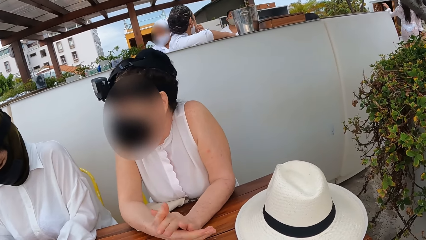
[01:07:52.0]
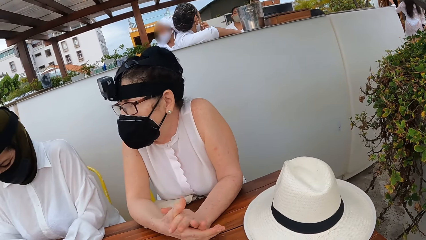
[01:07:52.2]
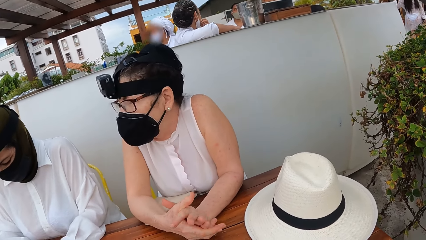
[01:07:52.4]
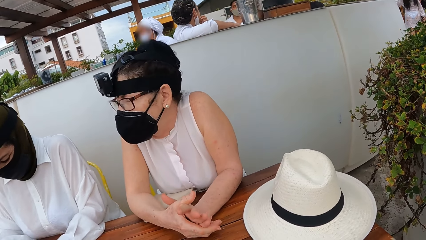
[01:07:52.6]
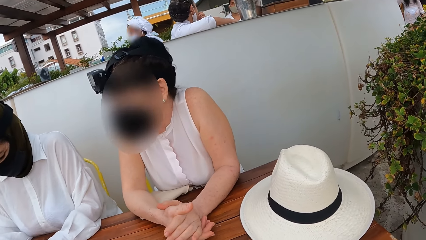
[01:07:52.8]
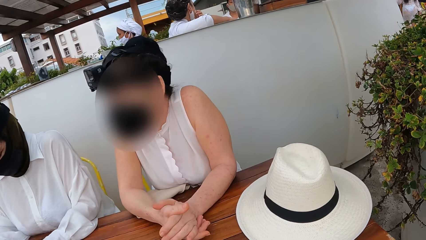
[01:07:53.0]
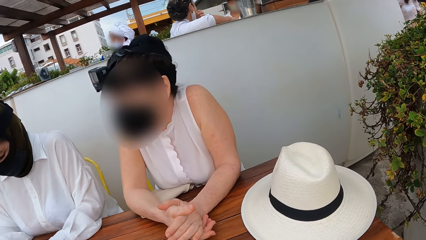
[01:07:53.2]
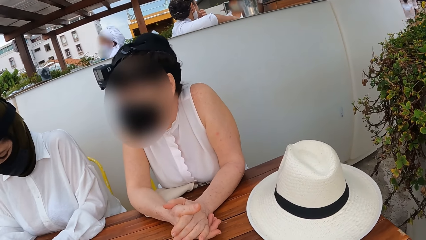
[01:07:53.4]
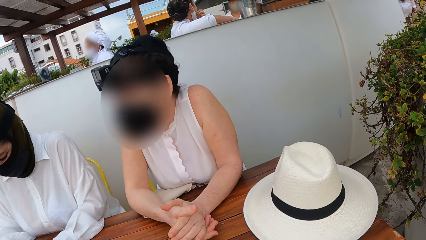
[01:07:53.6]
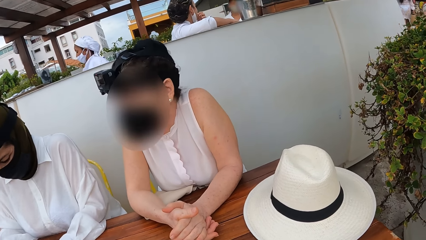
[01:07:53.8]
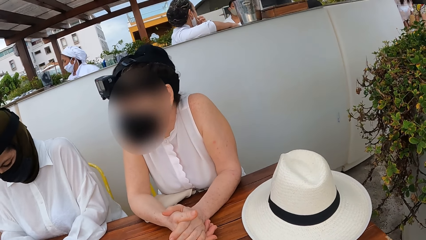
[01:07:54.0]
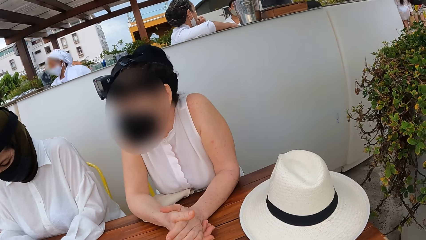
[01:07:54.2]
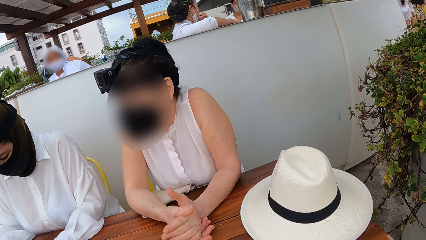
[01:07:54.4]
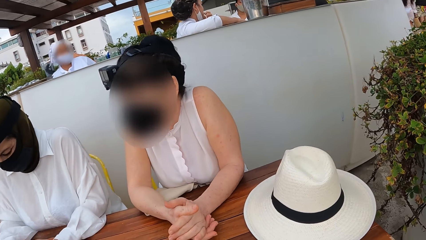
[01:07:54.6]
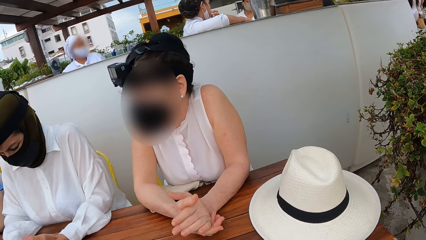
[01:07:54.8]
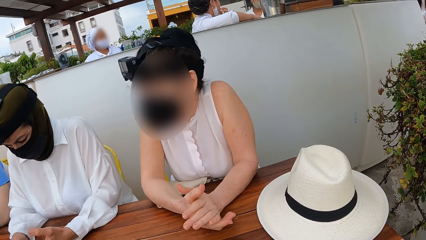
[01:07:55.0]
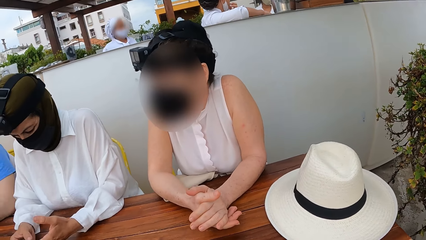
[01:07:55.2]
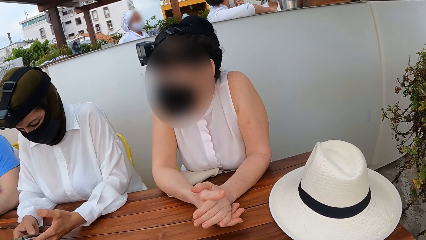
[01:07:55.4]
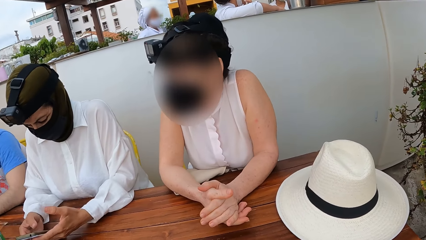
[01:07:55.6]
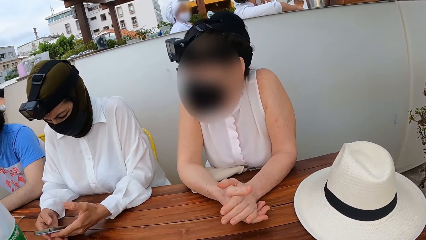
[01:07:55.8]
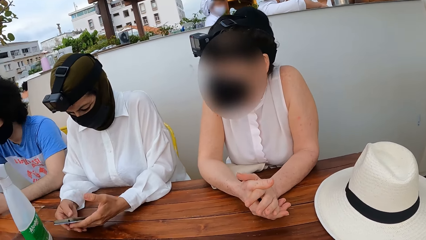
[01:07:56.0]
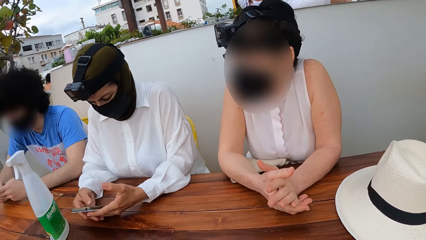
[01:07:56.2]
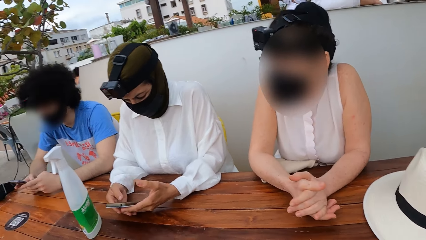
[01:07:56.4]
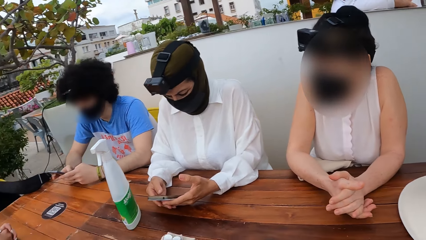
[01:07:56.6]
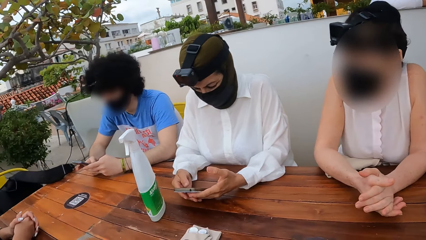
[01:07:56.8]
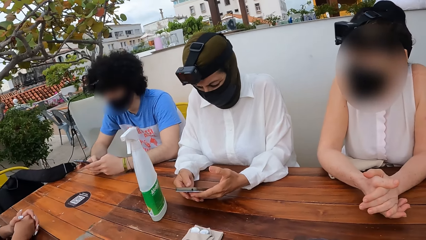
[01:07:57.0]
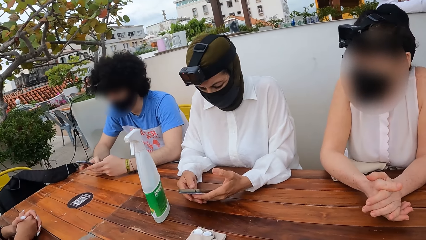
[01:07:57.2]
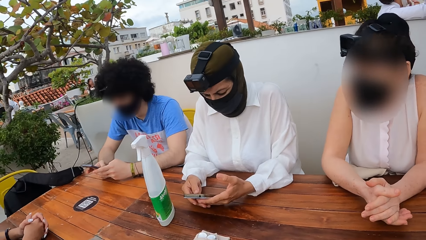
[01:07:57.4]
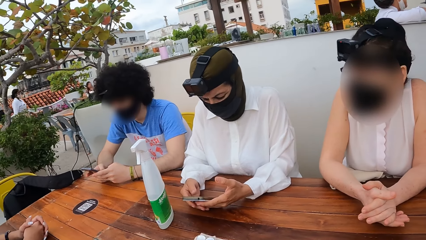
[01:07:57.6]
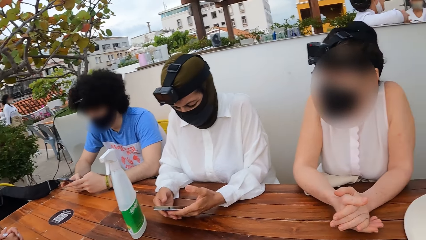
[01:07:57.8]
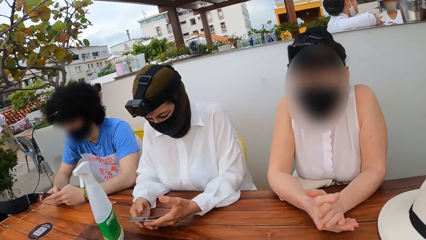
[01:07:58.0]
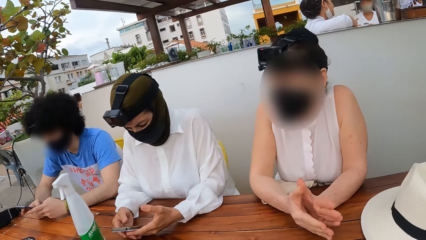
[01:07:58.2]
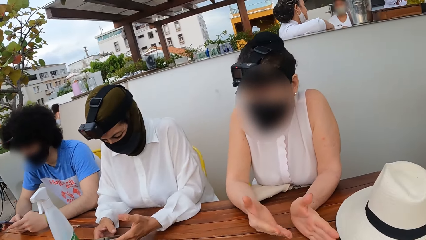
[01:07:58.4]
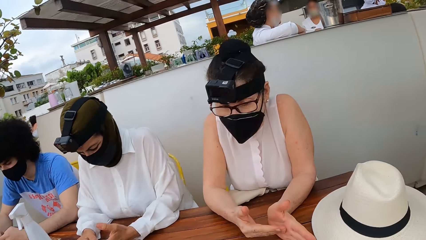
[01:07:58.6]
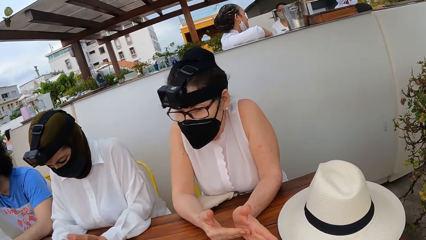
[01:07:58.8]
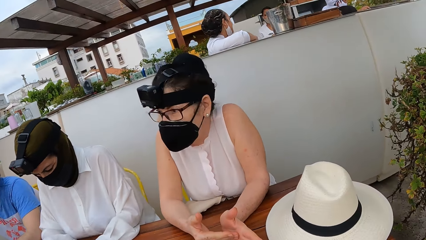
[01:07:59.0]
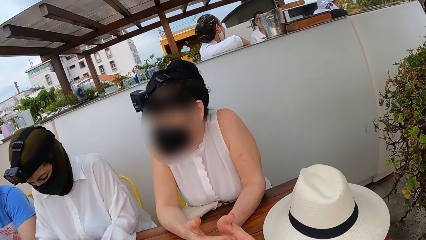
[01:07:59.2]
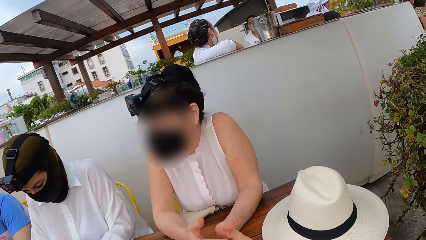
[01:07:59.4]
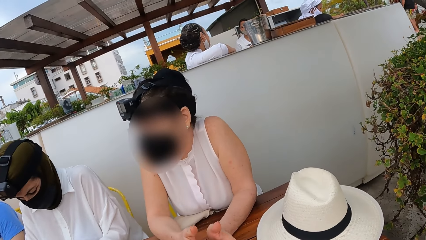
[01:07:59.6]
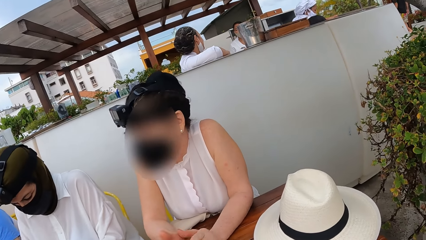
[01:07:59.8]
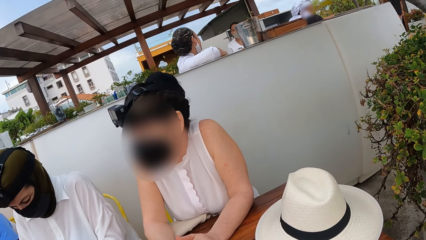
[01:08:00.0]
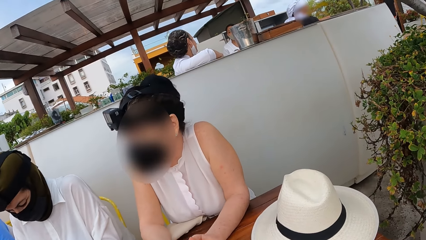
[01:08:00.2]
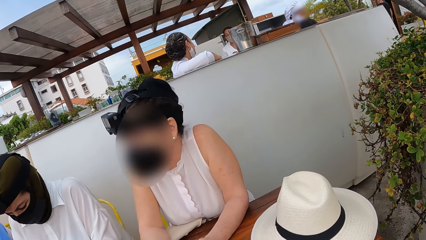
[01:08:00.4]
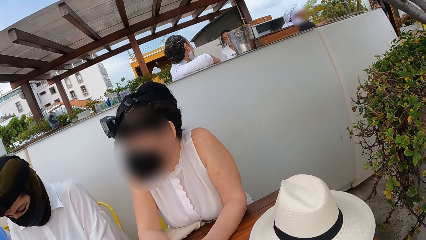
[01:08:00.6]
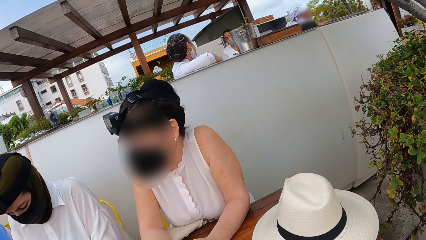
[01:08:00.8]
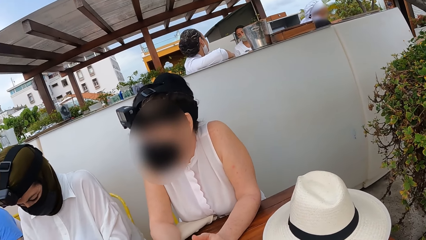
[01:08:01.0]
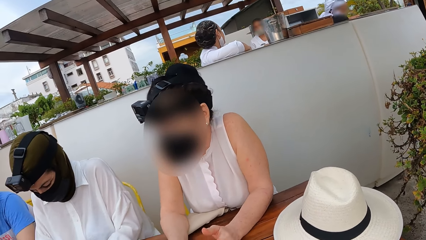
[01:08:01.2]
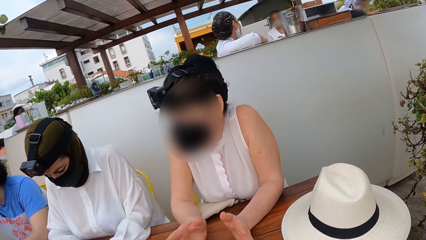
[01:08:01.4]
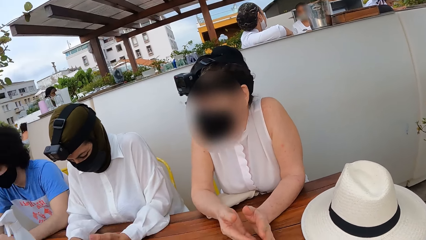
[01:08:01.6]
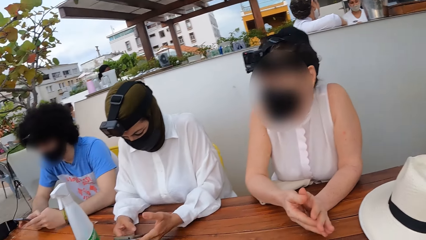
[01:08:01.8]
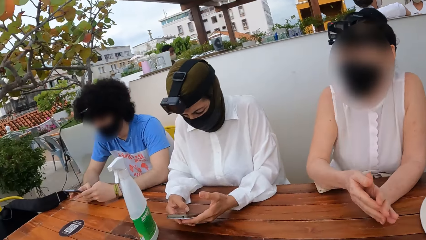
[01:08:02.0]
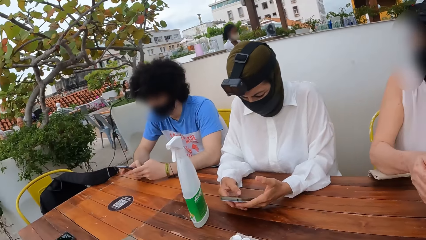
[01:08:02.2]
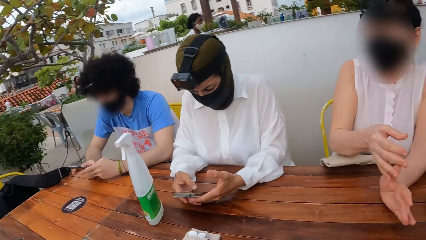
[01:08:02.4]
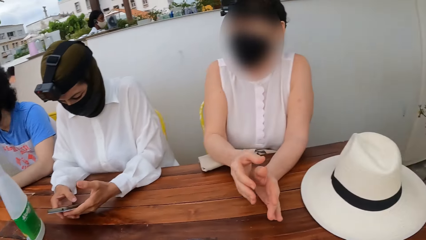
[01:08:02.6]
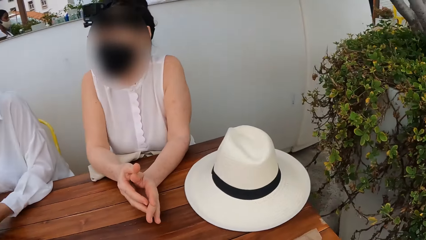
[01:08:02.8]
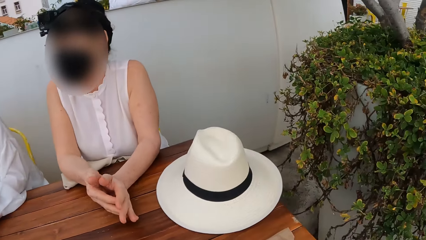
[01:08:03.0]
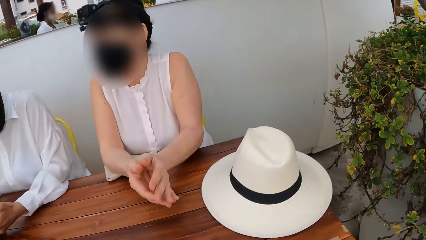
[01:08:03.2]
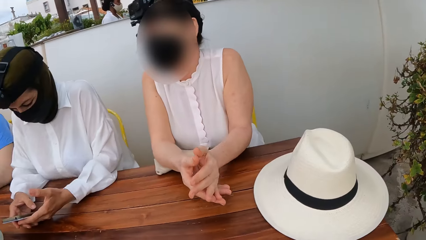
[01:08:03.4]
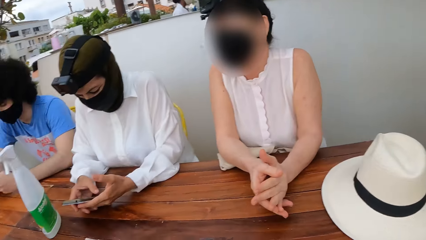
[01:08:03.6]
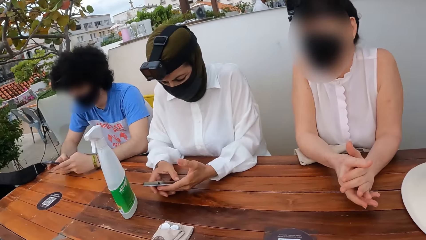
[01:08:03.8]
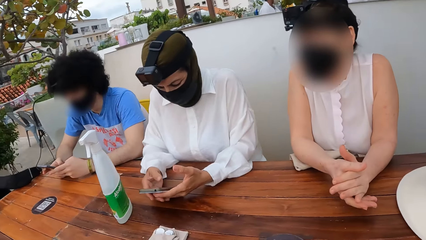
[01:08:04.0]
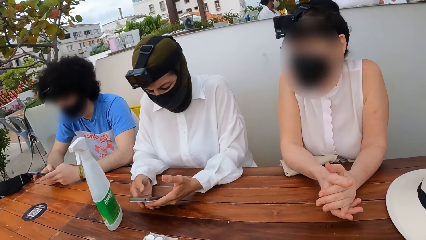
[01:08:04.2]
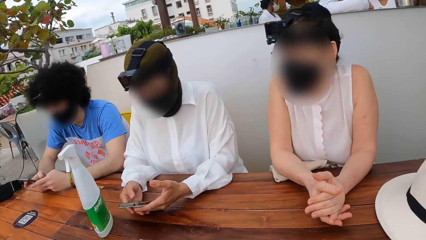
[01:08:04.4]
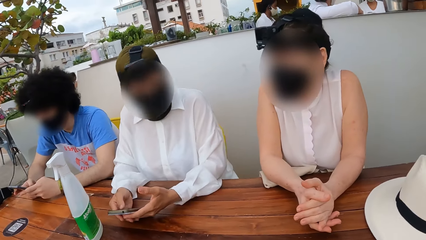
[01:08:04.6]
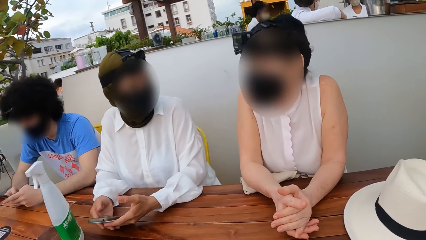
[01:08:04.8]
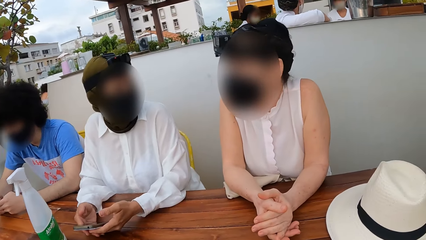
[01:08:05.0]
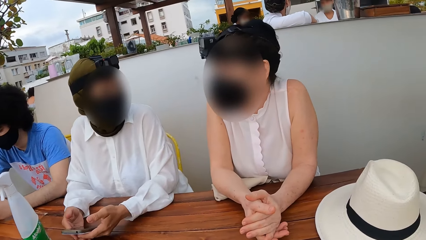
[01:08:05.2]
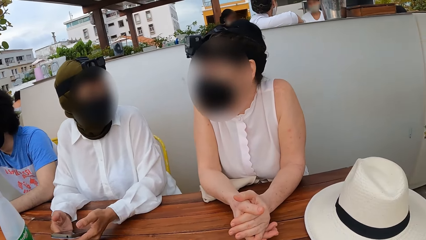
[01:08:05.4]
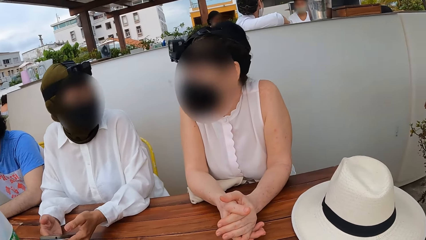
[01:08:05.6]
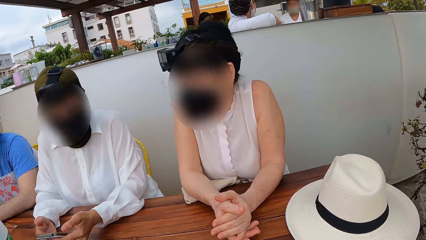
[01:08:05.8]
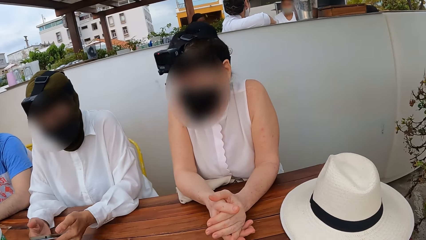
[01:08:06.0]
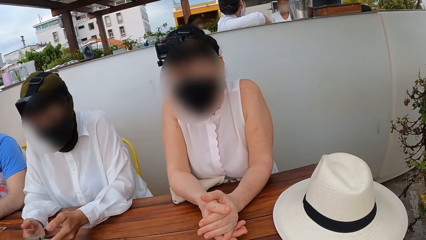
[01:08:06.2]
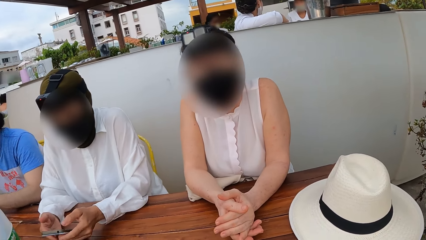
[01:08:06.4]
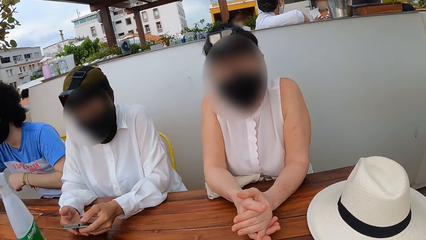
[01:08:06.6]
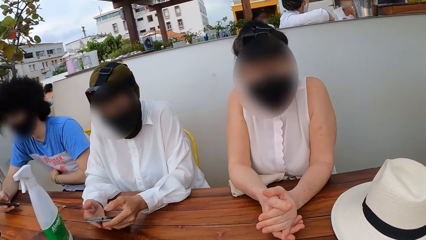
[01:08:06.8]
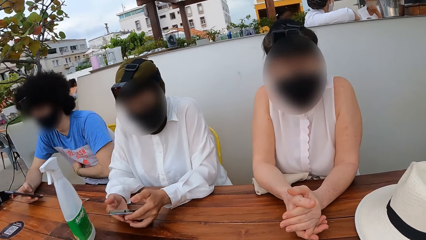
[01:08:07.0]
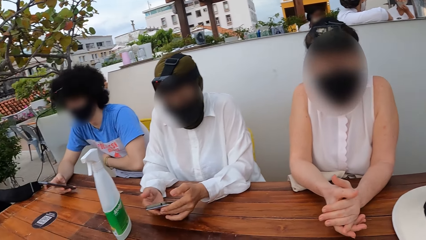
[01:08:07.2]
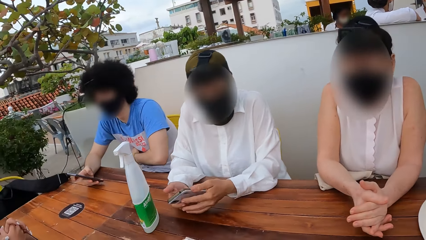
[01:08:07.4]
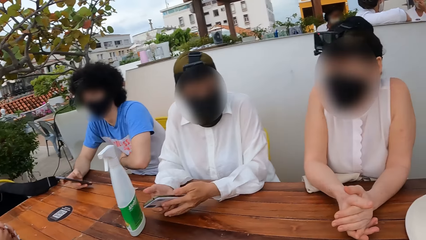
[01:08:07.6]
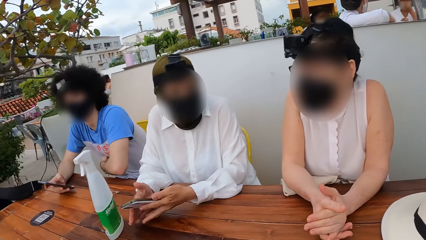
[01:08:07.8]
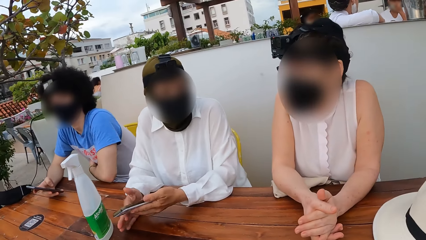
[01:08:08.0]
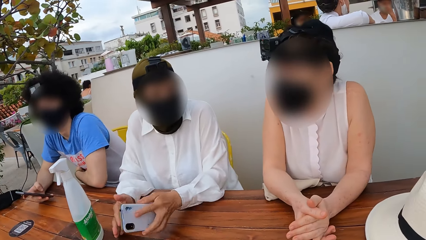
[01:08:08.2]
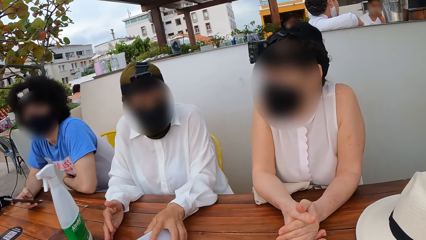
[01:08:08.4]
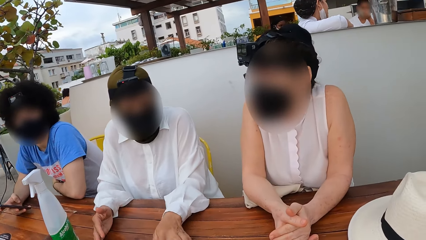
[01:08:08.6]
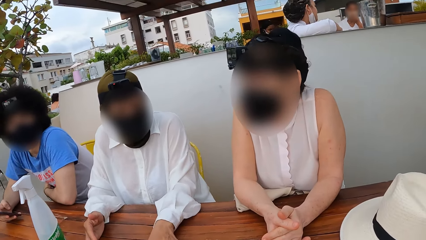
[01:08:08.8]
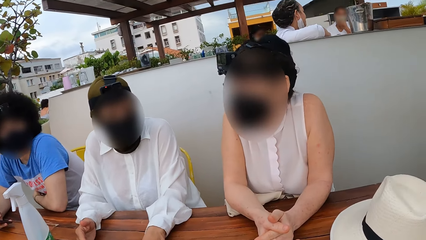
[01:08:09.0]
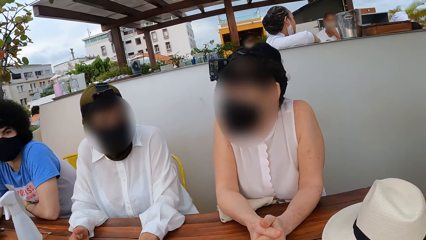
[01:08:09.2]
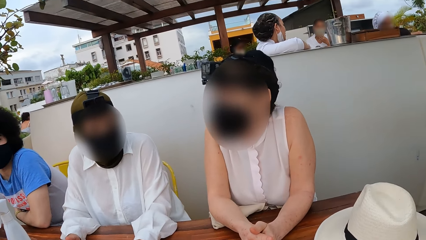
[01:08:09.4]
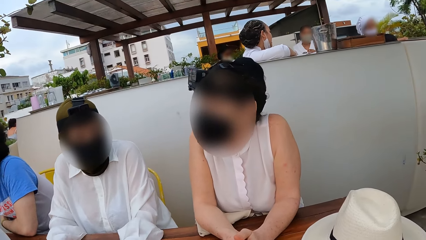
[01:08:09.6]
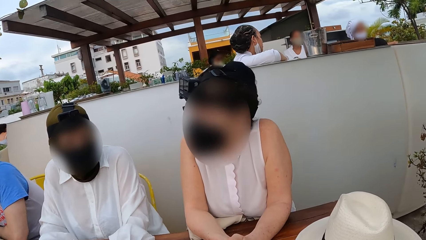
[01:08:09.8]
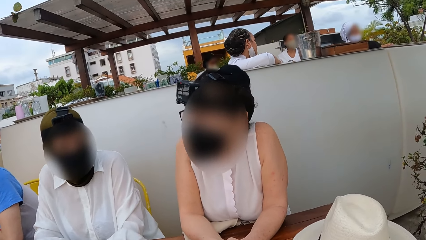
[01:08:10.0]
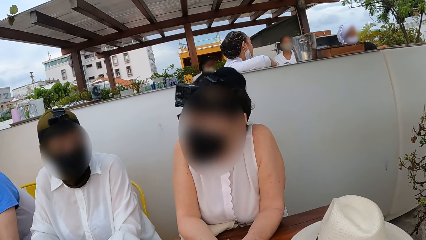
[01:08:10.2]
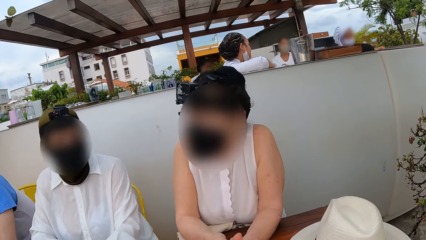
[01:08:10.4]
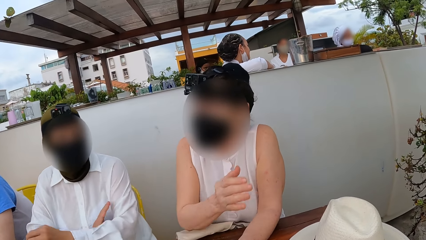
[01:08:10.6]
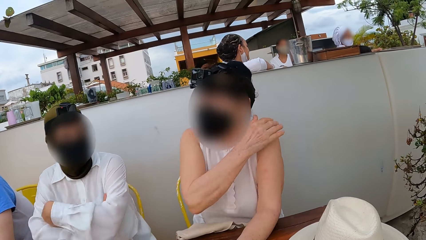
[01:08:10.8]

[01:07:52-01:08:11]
A lady interacts with another lady. The camera wearer looks around a restaurant. The first lady interacts with the camera wearer. The camera wearer looks around the restaurant. The first lady interacts with a third lady. The camera wearer looks around the restaurant. The second lady puts her mobile phone on the table.
